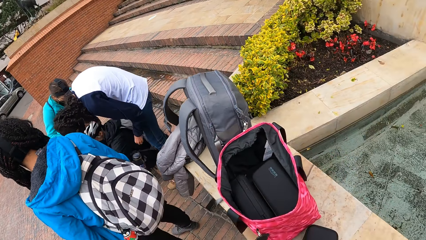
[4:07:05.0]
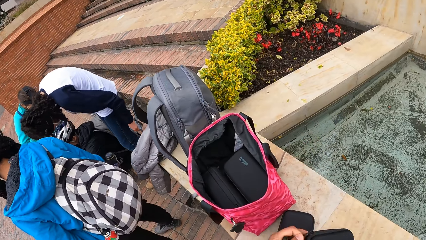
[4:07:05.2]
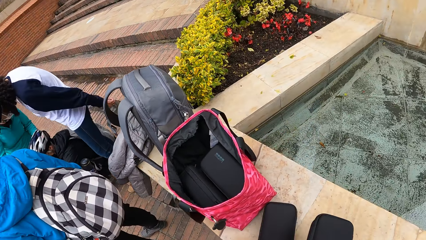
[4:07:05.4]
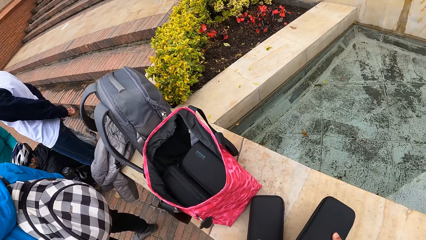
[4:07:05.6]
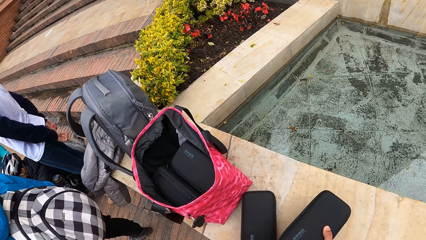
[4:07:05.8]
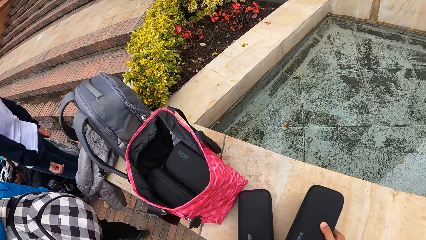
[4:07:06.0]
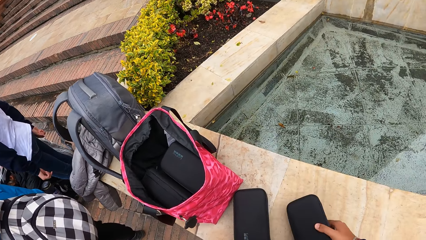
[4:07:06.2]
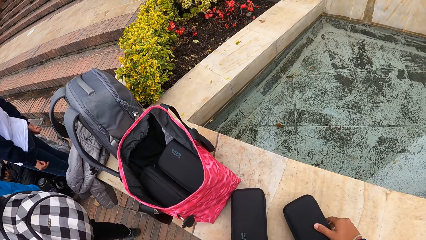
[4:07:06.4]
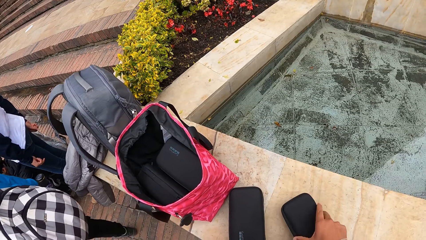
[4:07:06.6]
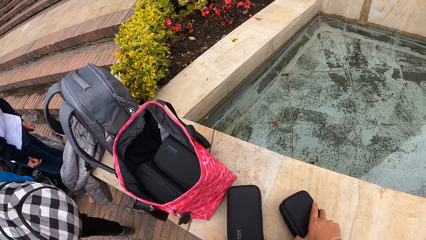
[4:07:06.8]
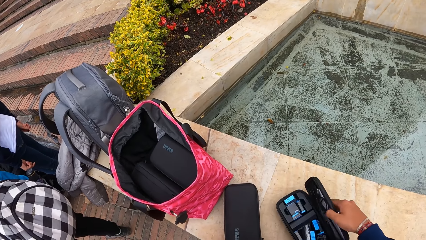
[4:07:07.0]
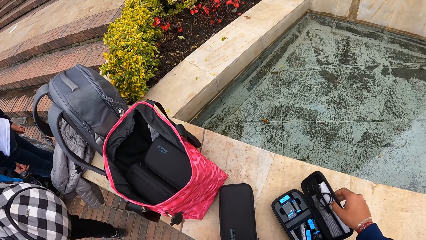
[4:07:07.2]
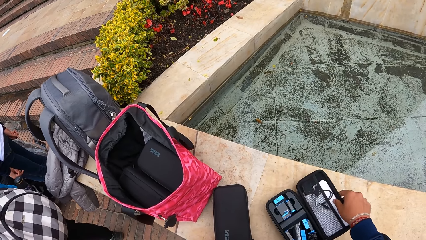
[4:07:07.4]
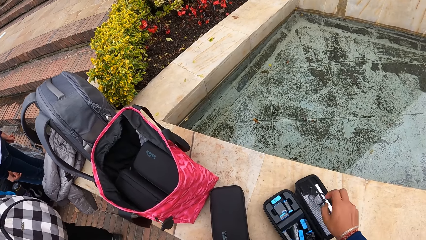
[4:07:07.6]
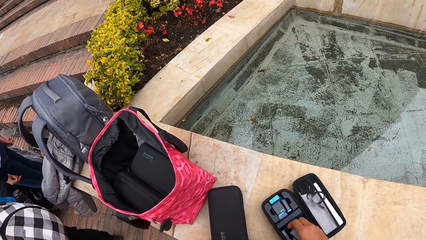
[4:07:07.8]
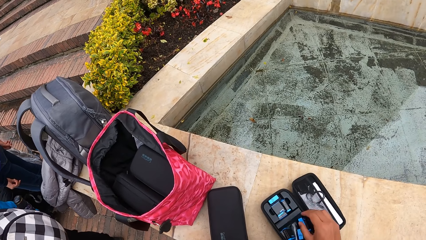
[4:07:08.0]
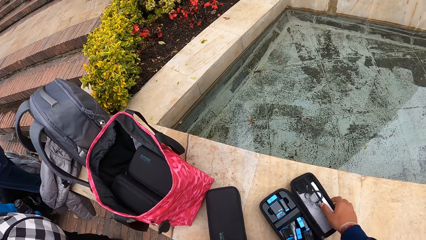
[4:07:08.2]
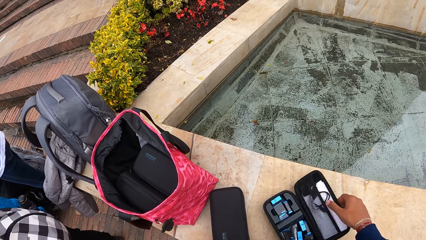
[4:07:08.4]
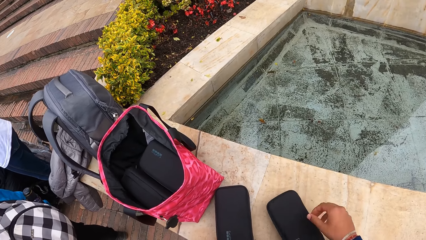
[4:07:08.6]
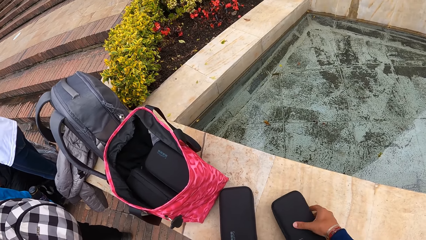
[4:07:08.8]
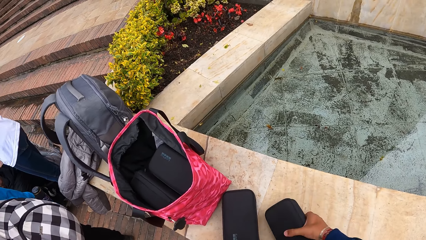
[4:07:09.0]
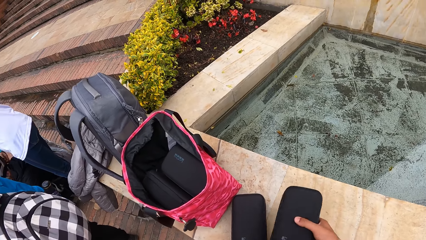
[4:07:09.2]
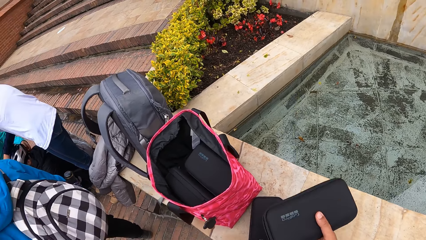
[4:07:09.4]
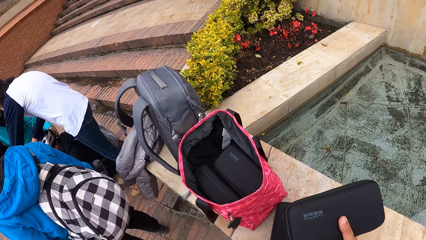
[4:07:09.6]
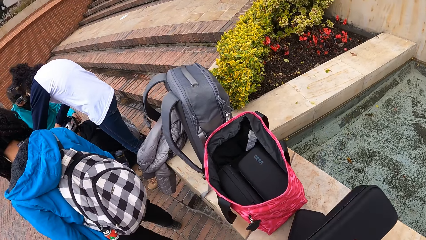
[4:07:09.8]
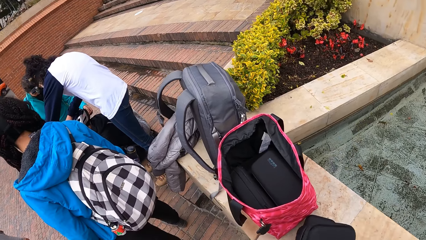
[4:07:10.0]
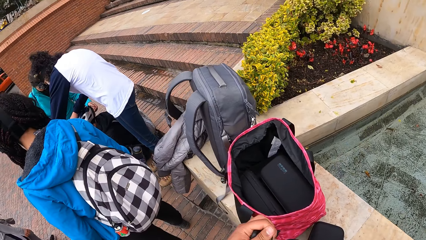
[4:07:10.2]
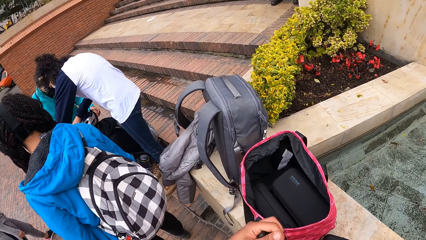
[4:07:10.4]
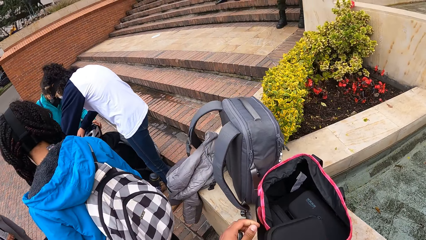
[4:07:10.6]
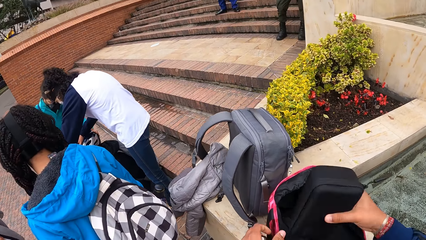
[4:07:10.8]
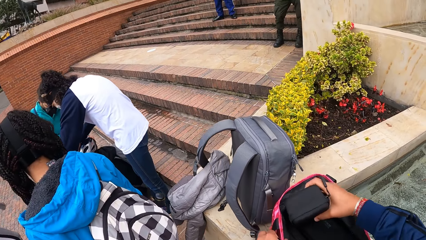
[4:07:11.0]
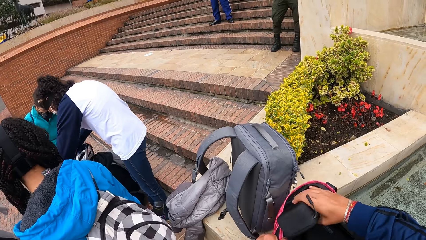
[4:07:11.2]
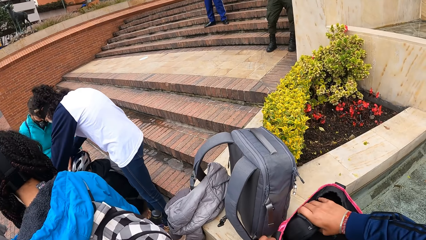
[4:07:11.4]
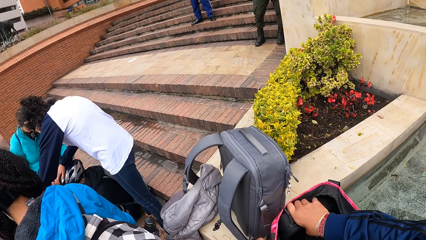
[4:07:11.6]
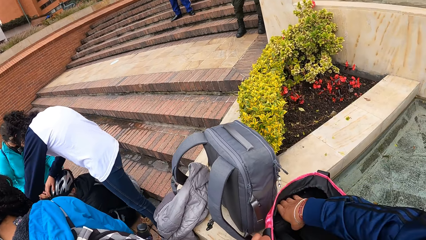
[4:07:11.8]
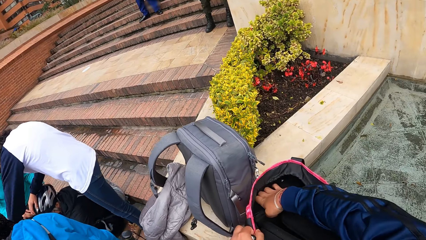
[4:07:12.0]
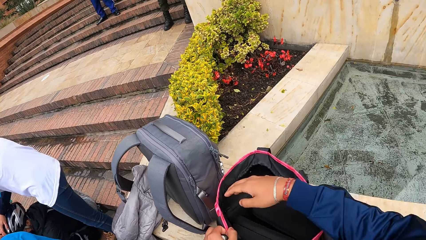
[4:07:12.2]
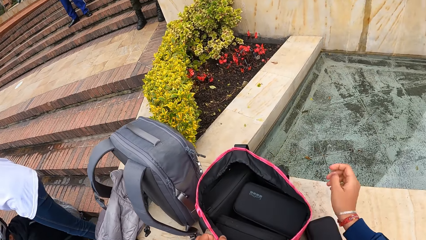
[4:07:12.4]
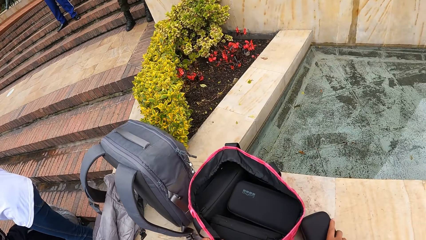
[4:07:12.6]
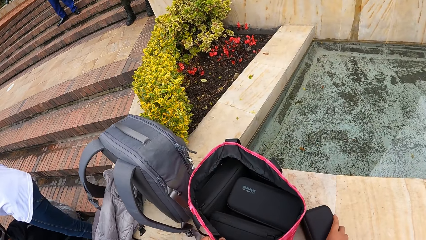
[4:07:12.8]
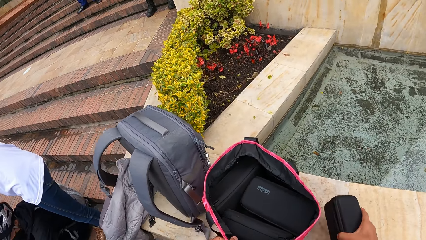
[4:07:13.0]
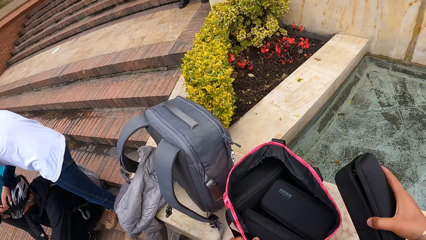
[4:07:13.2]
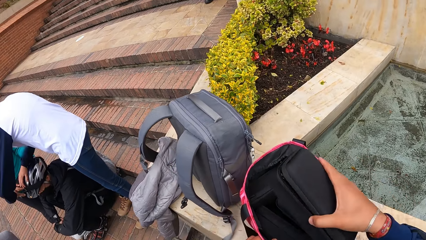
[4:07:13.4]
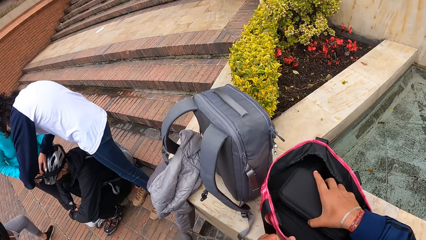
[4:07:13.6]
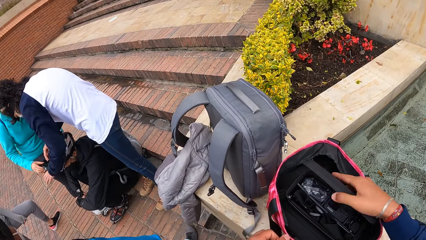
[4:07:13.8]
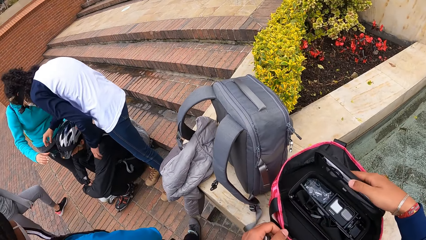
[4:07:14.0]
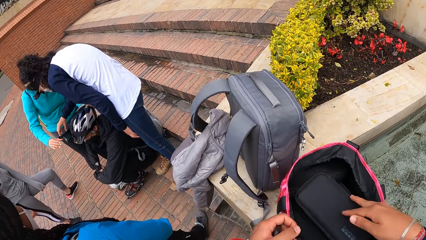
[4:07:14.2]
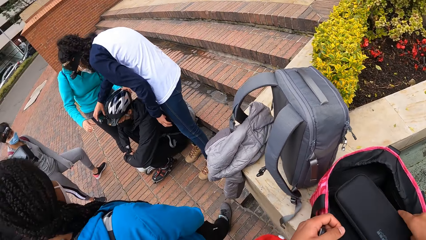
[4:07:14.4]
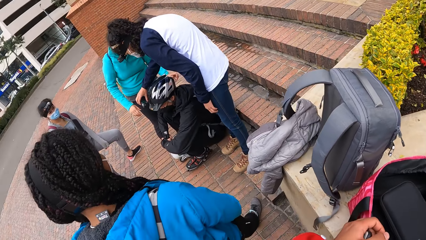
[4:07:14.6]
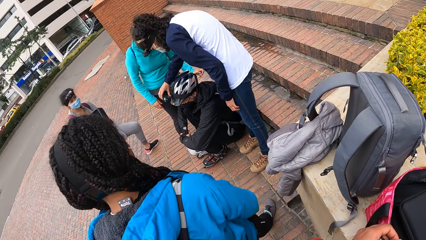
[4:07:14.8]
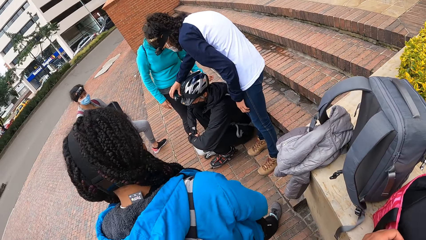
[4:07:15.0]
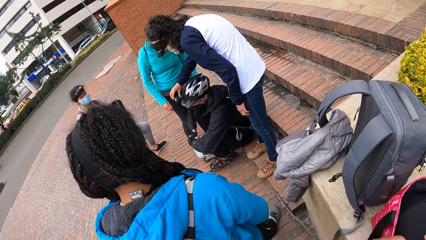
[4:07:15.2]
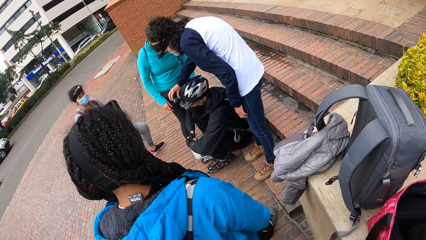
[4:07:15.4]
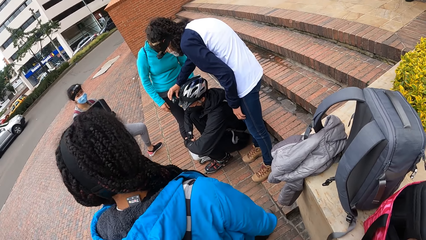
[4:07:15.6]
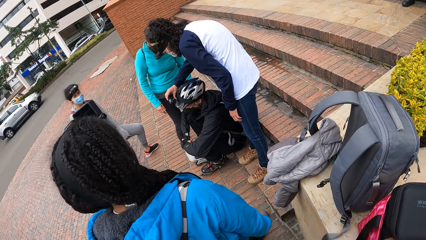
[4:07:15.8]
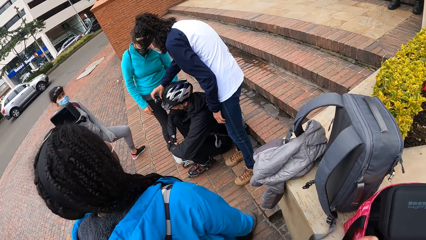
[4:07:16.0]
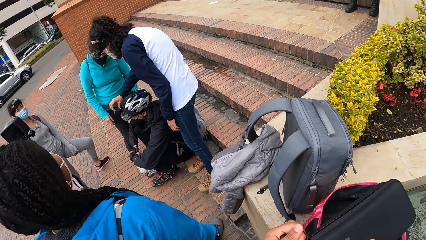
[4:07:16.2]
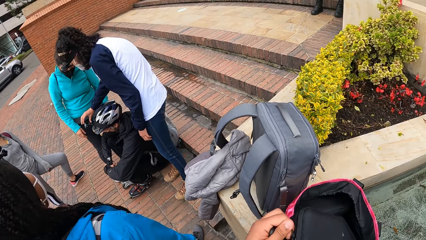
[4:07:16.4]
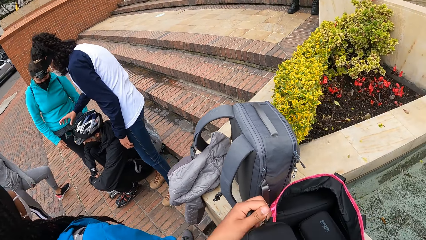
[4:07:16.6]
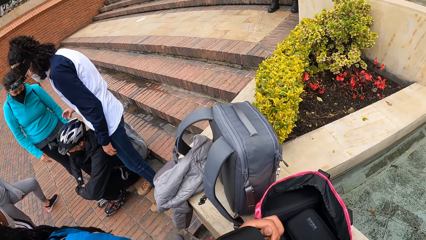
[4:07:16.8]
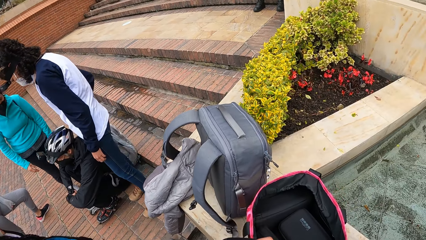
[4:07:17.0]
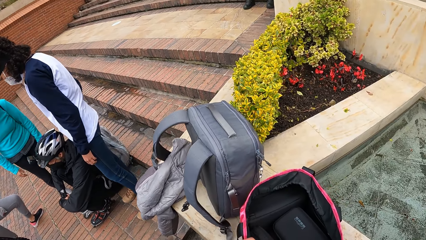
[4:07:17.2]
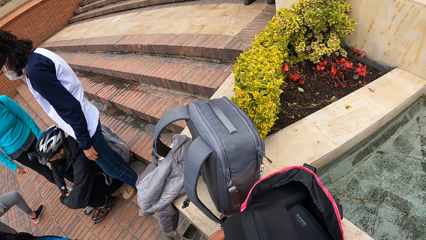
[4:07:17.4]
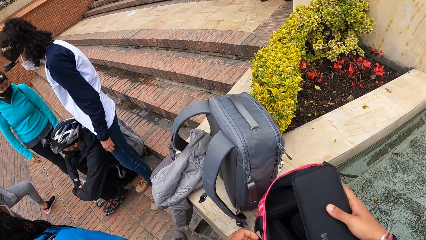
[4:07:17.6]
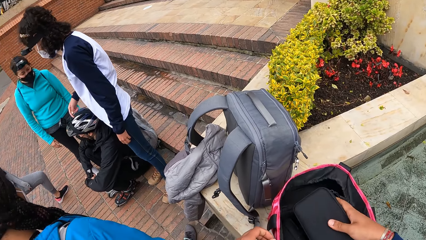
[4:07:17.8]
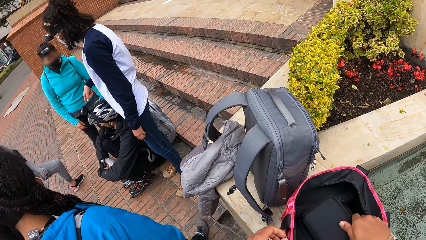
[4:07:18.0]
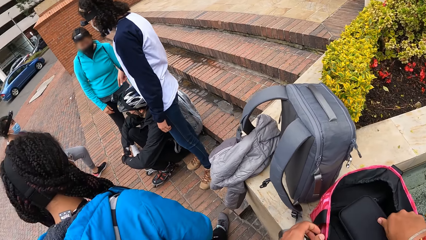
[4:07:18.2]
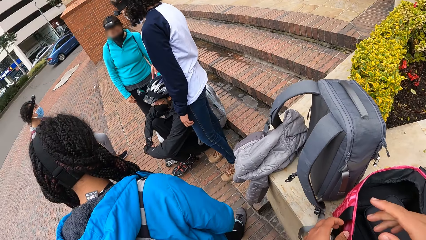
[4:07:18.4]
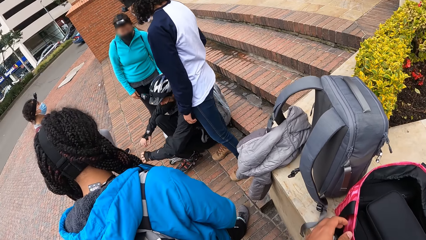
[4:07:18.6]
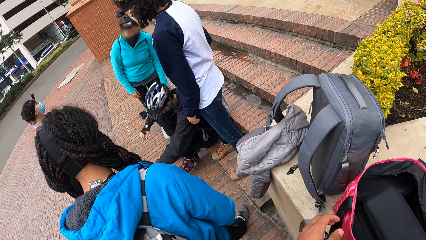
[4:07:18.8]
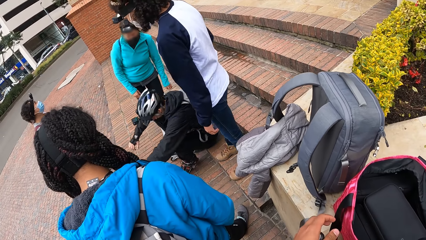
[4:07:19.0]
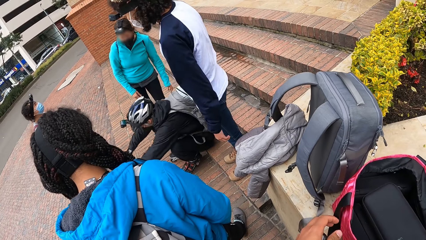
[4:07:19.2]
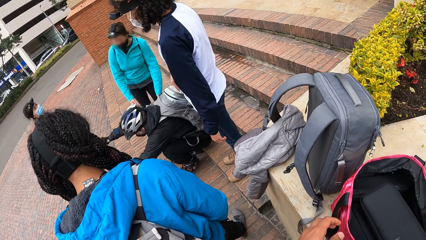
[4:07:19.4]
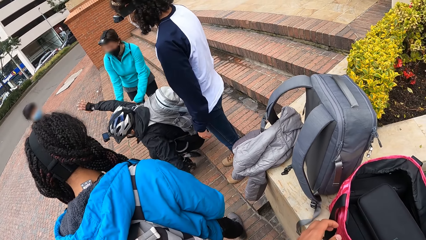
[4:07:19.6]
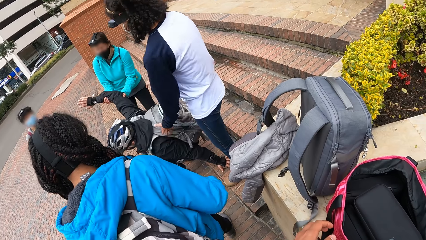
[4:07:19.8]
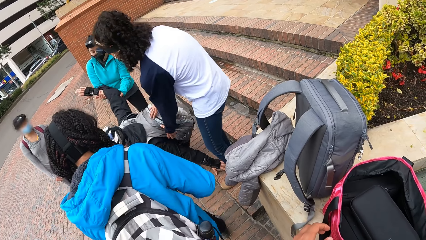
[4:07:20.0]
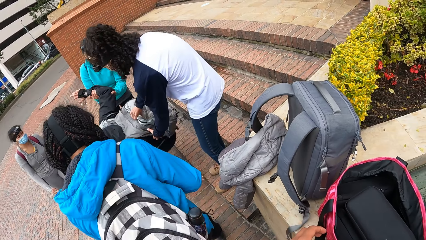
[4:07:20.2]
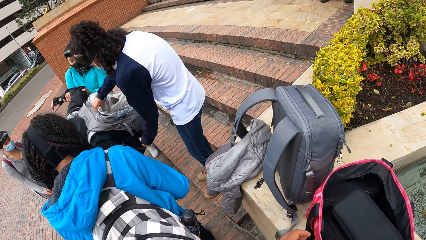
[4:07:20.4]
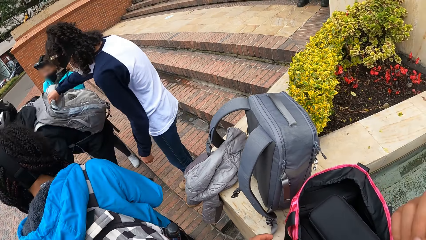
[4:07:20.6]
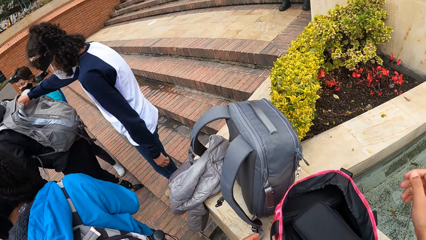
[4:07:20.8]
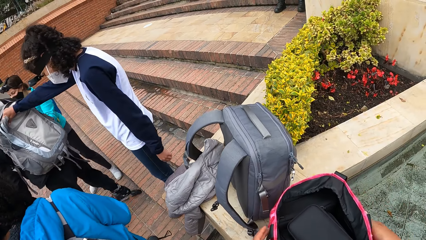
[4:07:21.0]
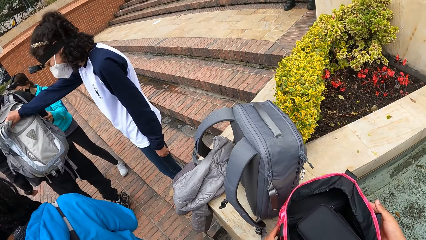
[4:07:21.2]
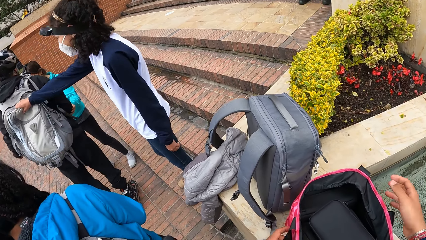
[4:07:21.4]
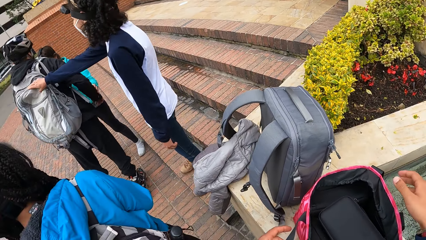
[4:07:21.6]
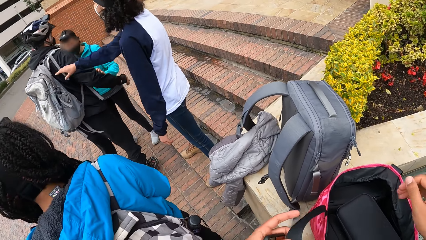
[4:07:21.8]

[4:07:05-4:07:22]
The camera wearer puts the box or purse on the fence. She opens the box with her right hand. She puts a battery into the purse. She closes the box with her right hand. She picks up the purse. A woman and another woman adjust the camera and helmet on a man with both hands. The camera wearer puts the box into the bag with her right hand. She puts the box into the bag again. The other woman adjusts the camera on the man with her right hand. The man stands up. The man slips. A third woman and the other woman support the man with both hands. The man stands up.
